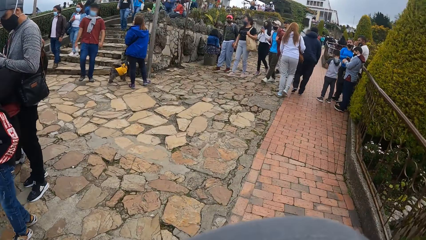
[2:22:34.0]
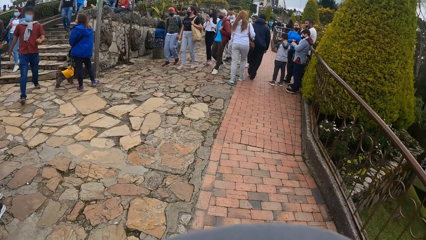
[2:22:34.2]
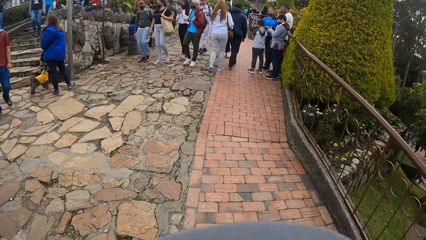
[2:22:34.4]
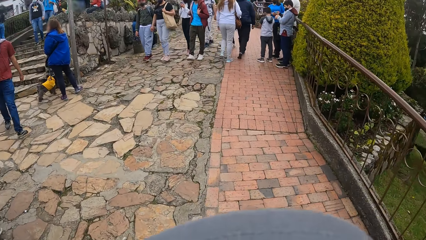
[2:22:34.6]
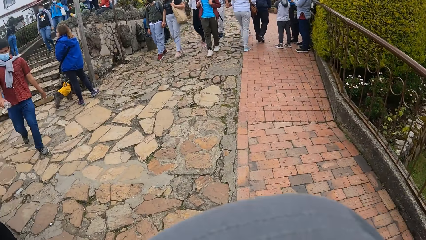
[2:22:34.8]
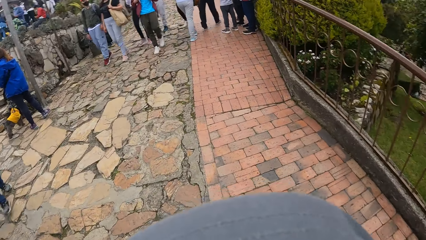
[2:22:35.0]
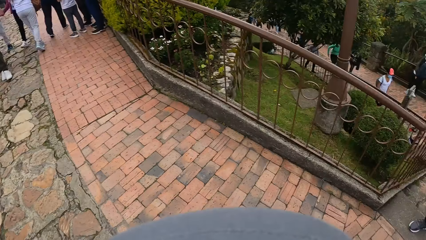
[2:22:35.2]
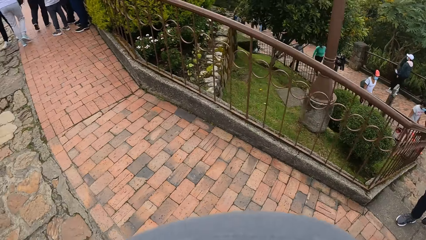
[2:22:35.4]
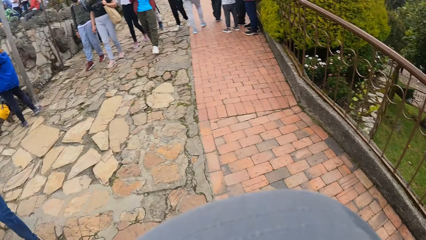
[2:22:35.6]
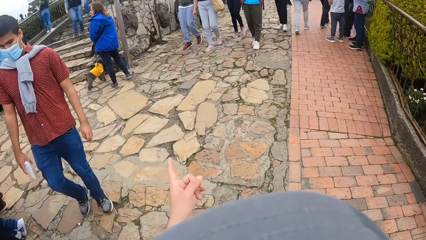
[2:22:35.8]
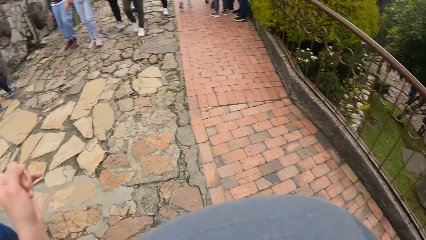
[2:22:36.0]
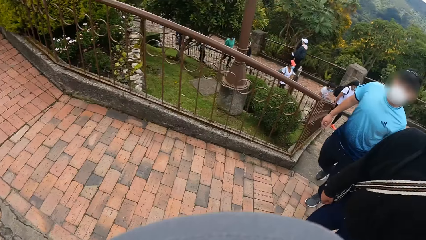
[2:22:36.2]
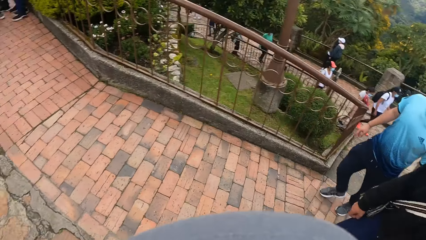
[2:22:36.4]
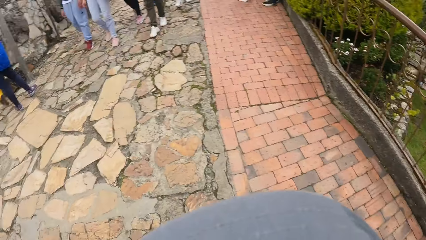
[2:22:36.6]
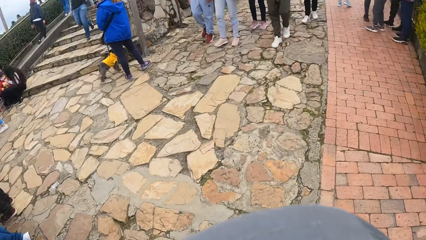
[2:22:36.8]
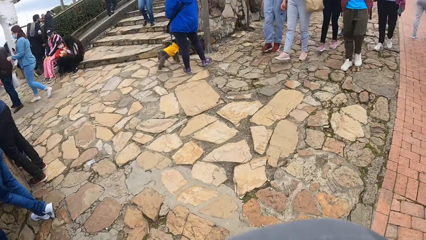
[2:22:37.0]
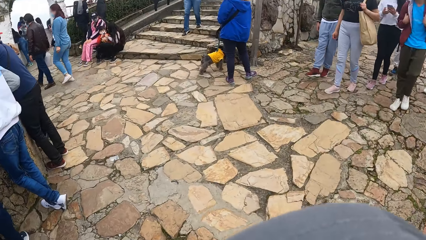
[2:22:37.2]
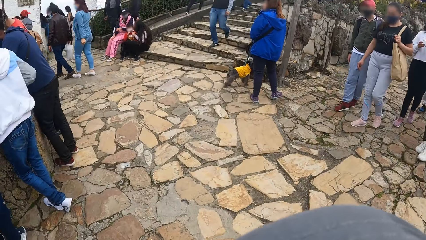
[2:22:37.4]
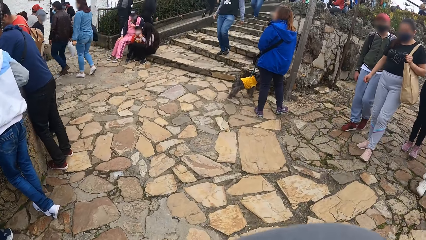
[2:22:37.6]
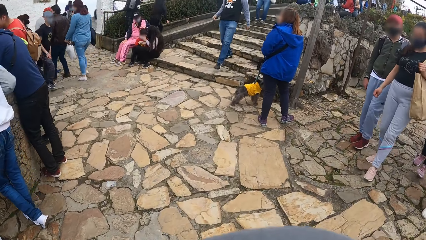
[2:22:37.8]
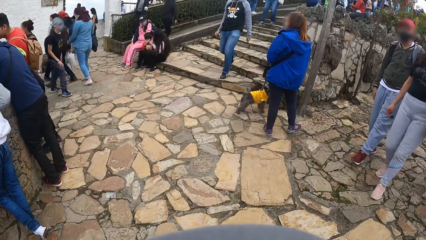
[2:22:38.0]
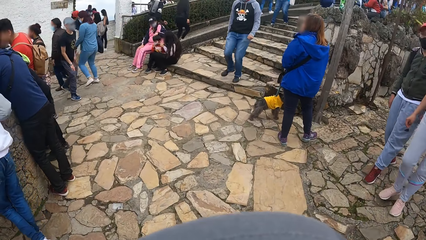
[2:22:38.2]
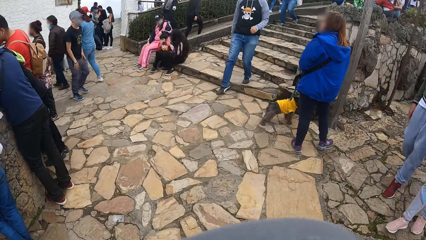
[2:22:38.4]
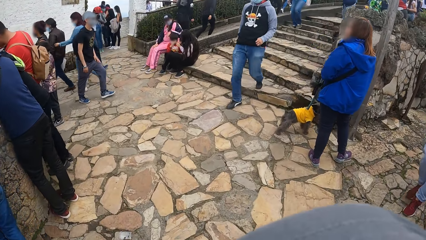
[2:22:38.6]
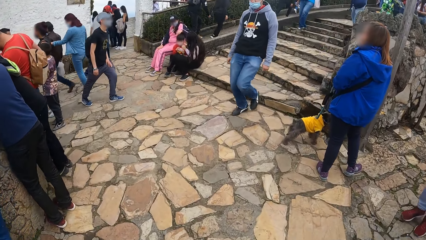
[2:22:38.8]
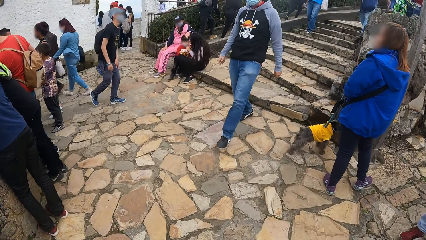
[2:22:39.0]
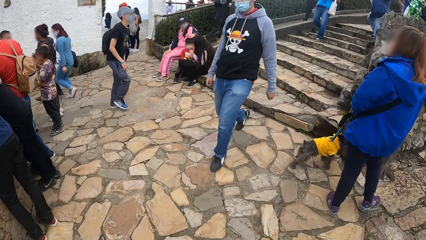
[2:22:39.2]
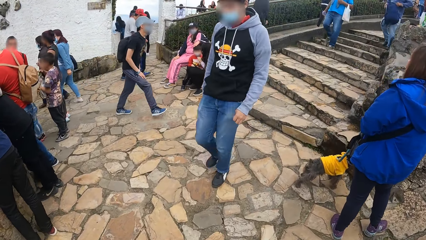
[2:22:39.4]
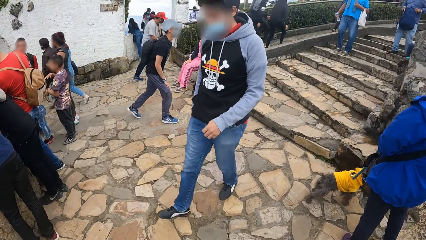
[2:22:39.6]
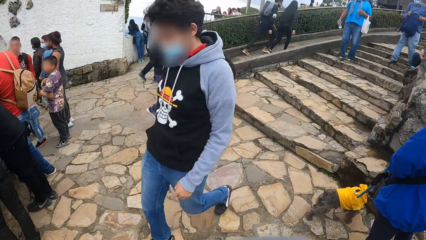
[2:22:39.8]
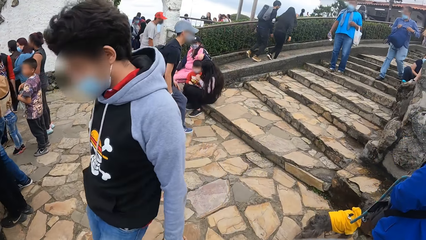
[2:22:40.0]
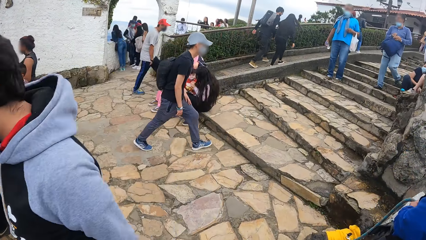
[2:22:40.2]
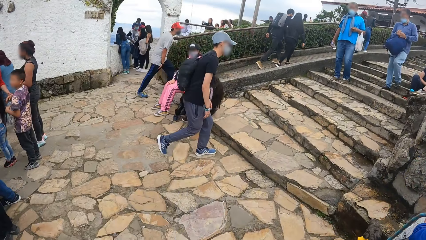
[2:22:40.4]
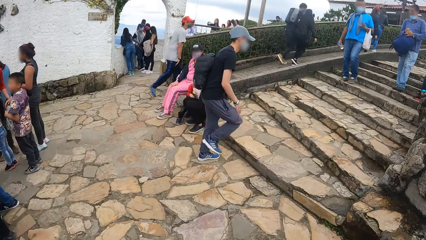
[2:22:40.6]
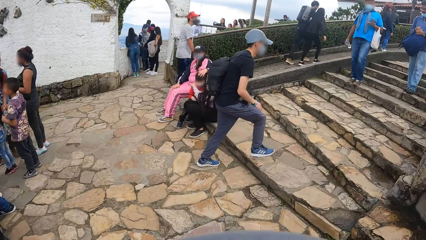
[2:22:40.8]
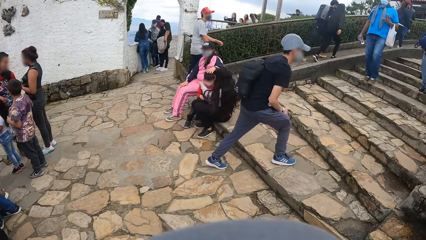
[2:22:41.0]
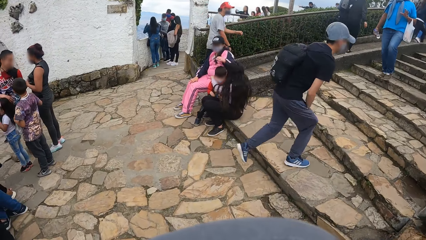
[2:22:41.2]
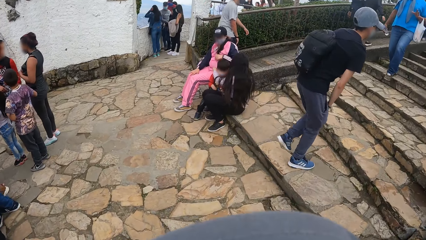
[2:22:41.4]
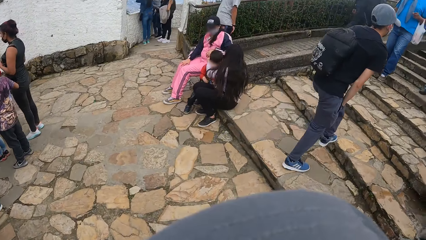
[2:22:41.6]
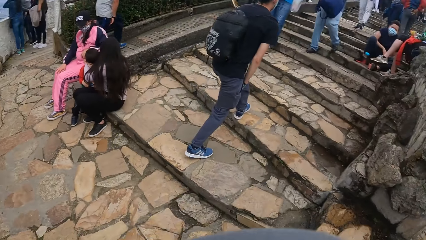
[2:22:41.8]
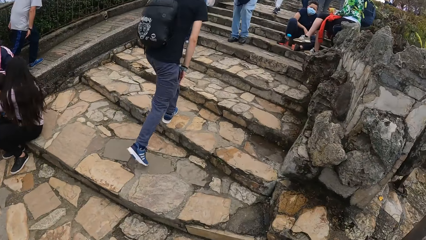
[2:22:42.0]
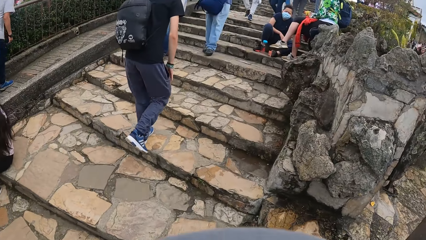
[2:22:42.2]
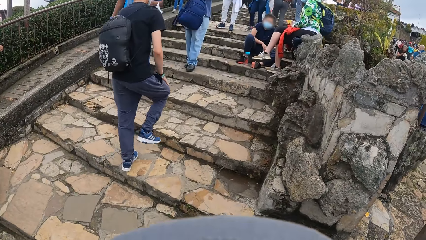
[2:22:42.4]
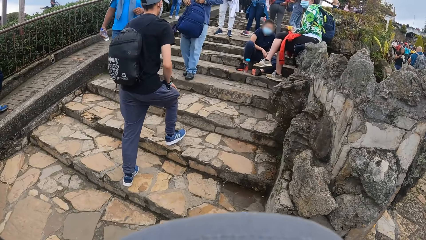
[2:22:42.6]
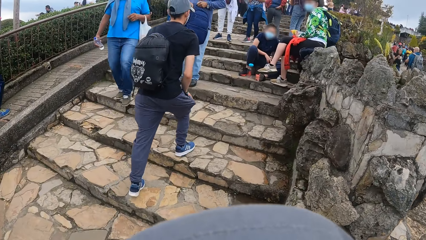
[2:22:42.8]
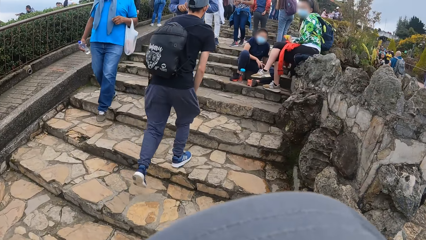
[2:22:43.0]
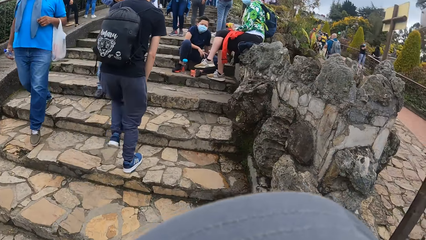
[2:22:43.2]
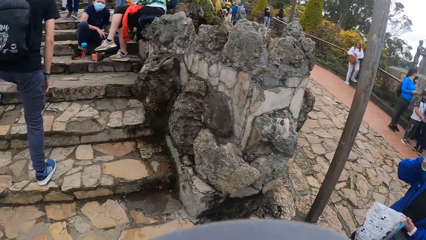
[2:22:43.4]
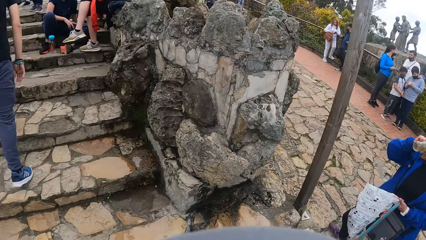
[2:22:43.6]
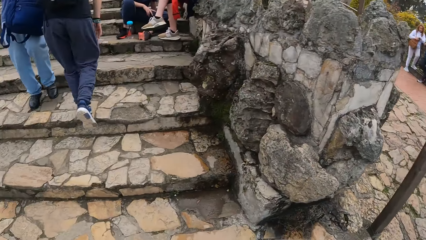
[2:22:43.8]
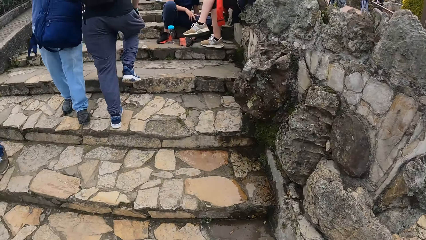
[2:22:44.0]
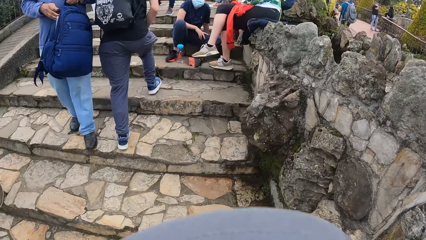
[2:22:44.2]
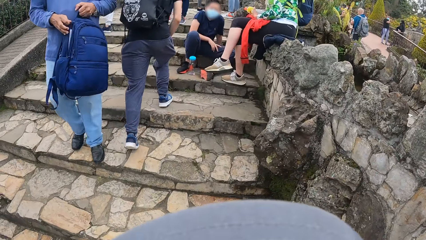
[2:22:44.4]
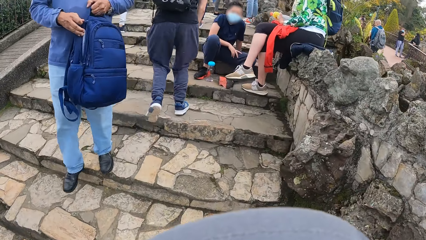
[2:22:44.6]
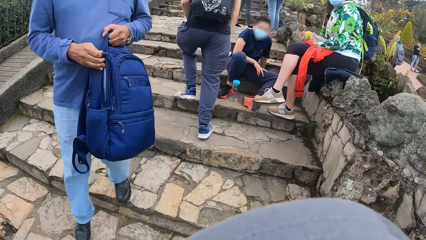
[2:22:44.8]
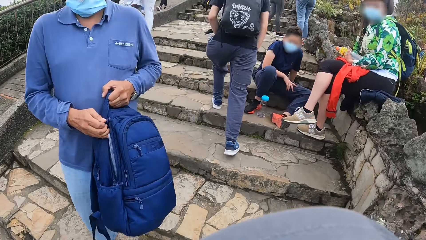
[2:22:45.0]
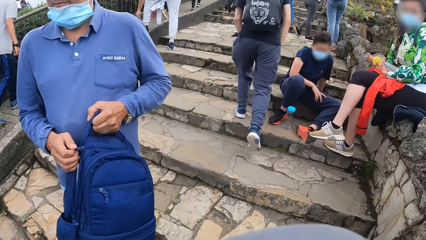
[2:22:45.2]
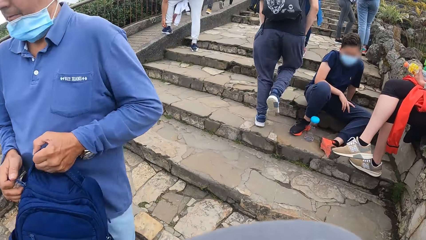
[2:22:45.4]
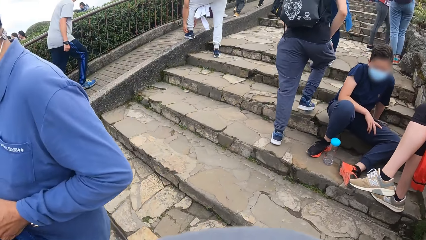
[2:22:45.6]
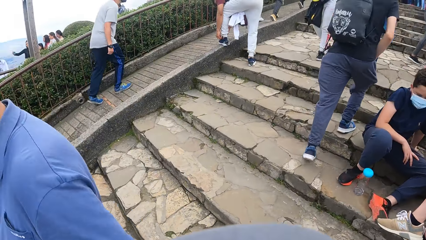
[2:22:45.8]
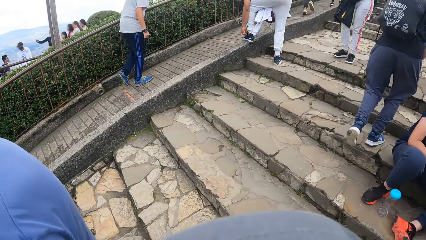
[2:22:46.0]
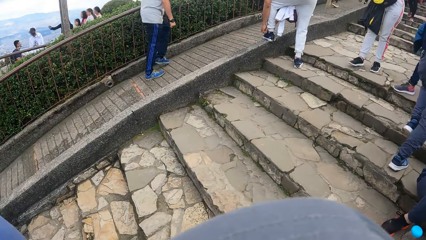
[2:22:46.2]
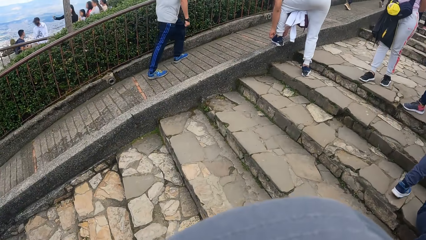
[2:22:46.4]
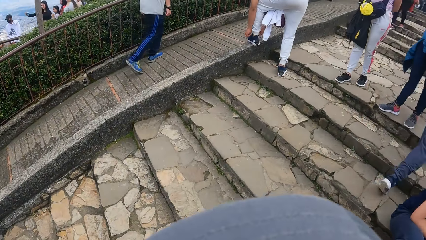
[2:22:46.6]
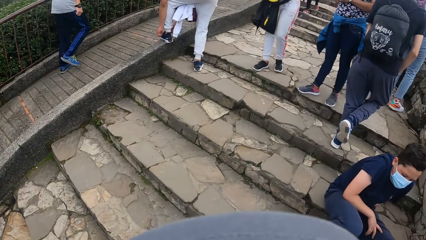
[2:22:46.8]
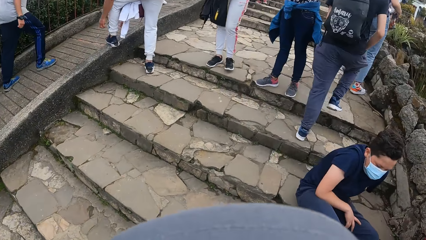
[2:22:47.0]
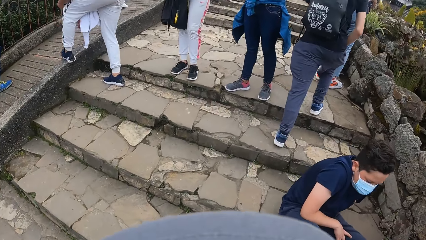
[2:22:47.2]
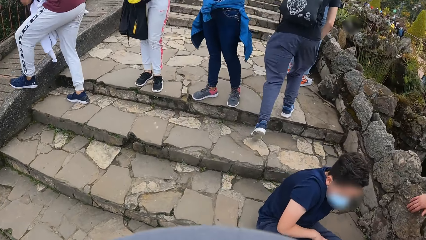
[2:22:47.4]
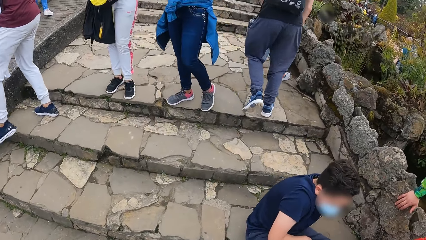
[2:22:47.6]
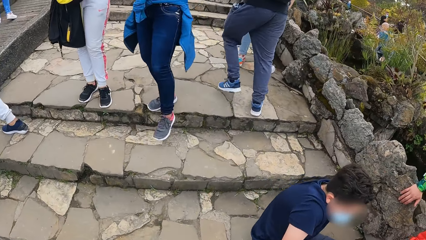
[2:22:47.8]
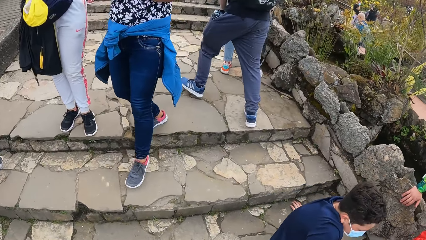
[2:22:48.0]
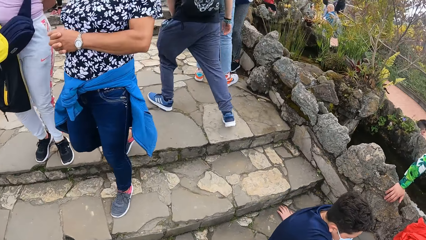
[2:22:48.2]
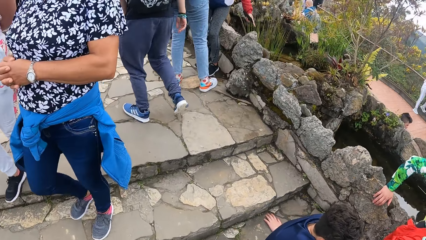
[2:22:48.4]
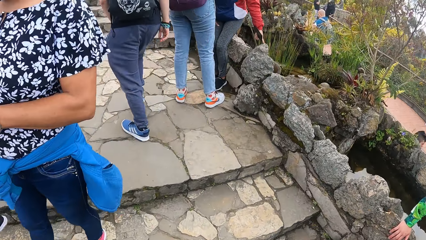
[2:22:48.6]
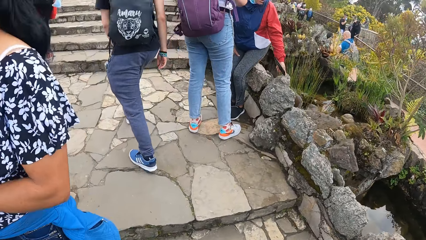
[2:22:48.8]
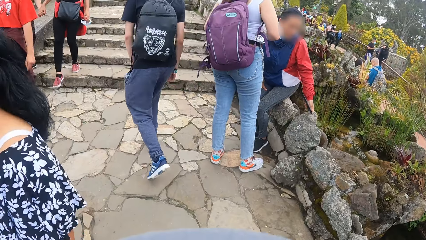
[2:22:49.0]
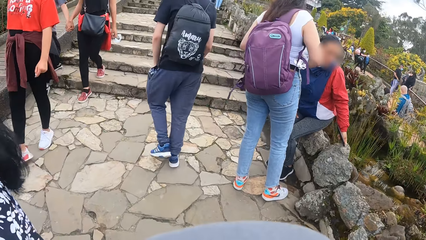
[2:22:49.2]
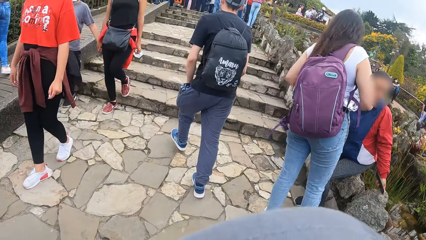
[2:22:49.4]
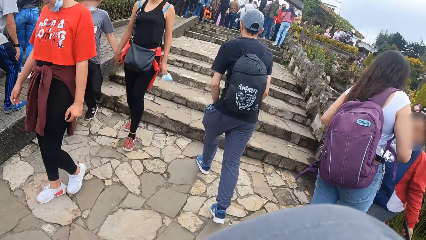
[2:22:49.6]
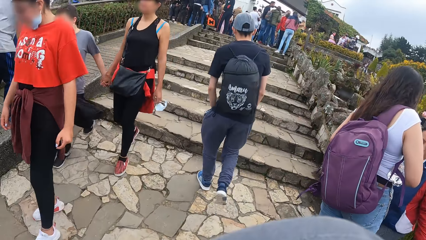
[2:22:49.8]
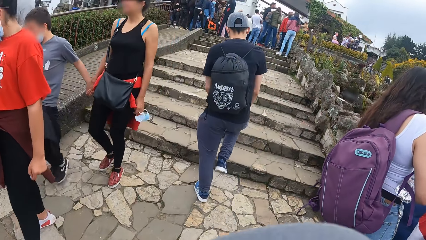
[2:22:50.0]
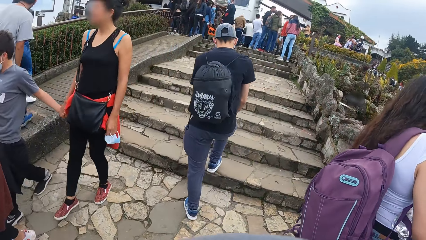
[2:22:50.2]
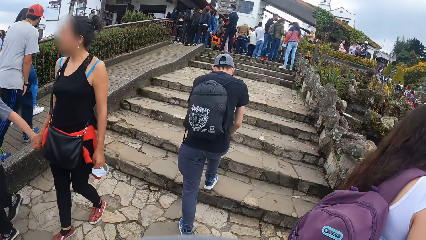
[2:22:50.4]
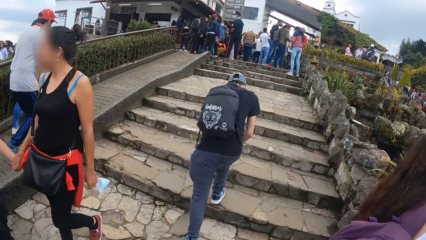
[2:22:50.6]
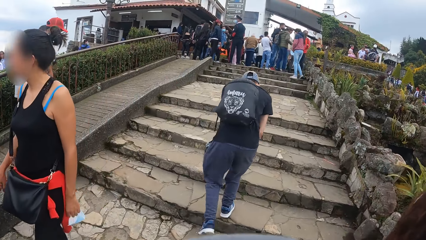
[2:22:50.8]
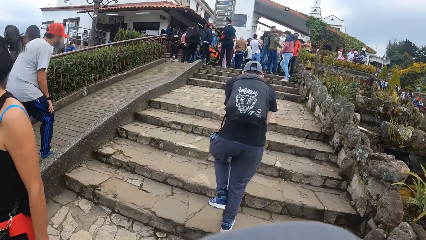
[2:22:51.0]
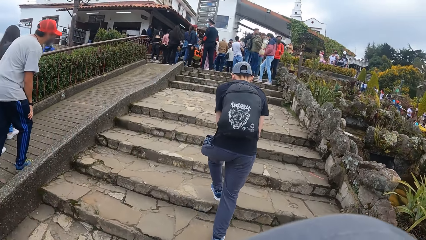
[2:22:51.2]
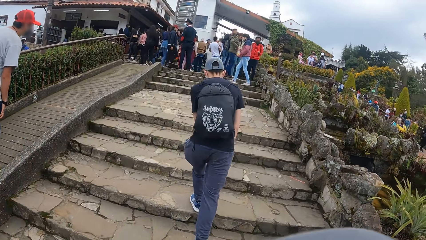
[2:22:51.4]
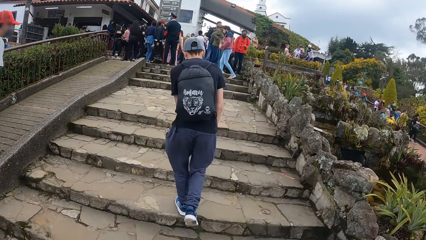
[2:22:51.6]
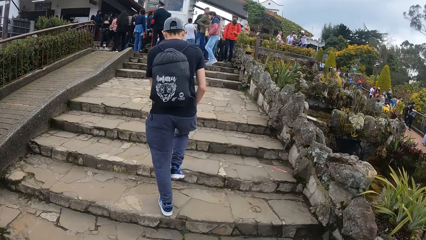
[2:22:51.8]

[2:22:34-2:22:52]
The camera wearer looks sideways. They walk to the left side. A man walks past the left hand side of the camera wearer. The camera wearer climbs up a flight of stairs. They look down on the stairs. Another man walks past the left hand side of the camera wearer. The camera wearer looks sideways. They look down on the stairs. They look in front.
